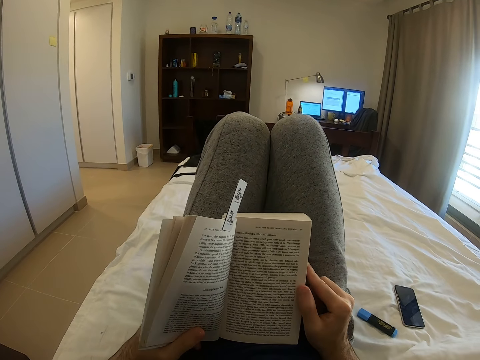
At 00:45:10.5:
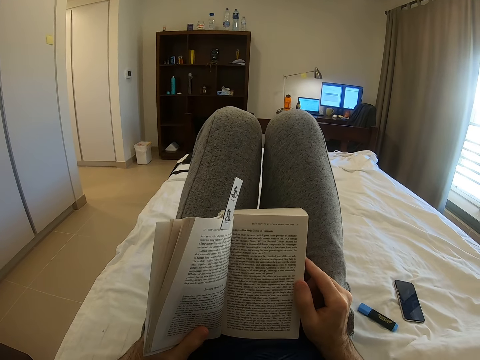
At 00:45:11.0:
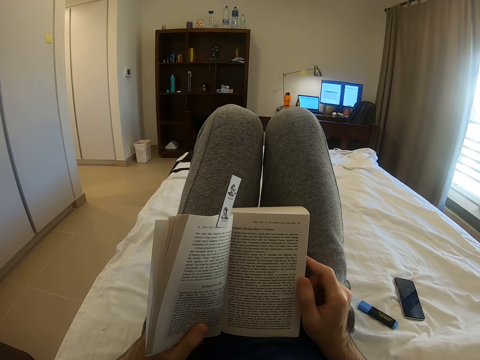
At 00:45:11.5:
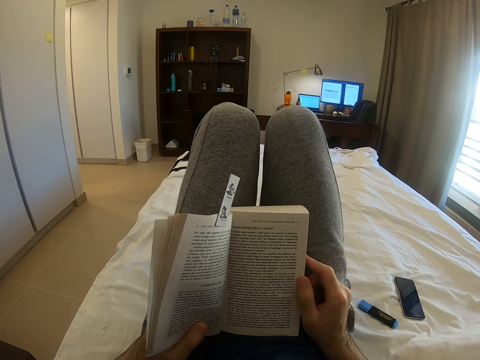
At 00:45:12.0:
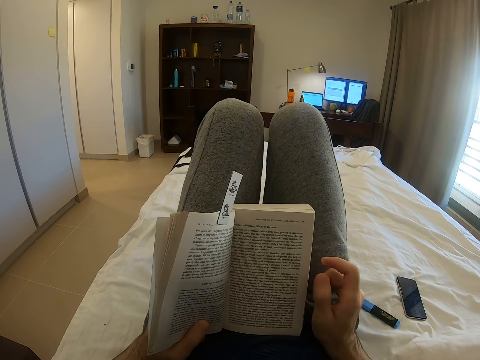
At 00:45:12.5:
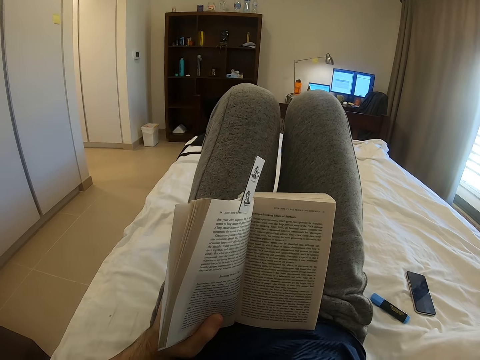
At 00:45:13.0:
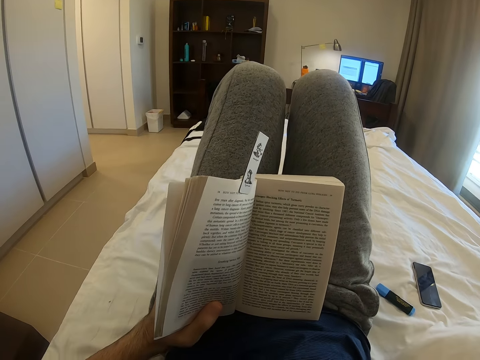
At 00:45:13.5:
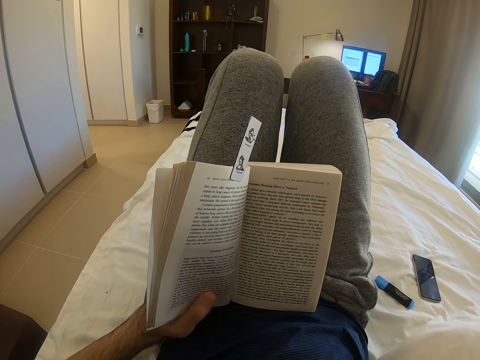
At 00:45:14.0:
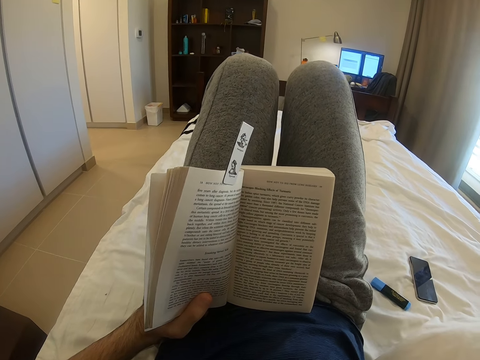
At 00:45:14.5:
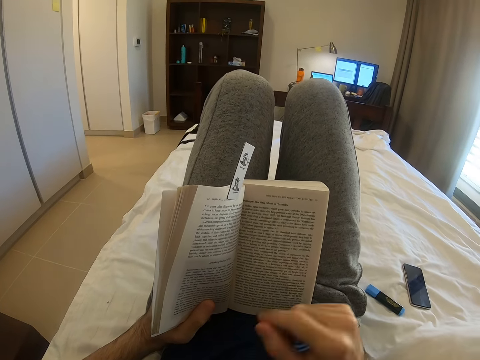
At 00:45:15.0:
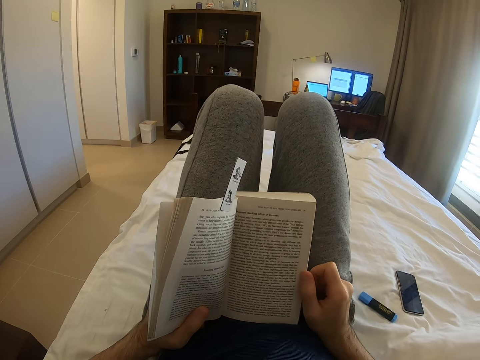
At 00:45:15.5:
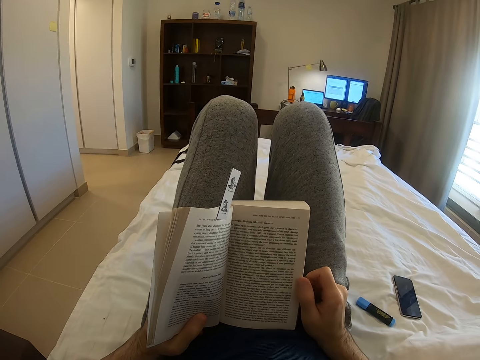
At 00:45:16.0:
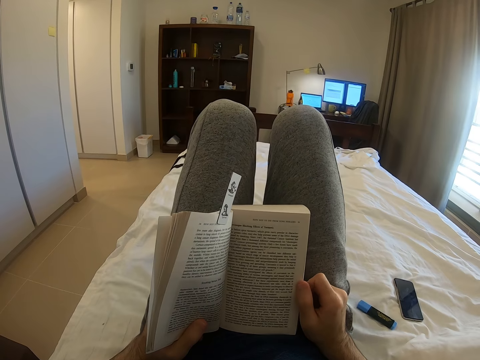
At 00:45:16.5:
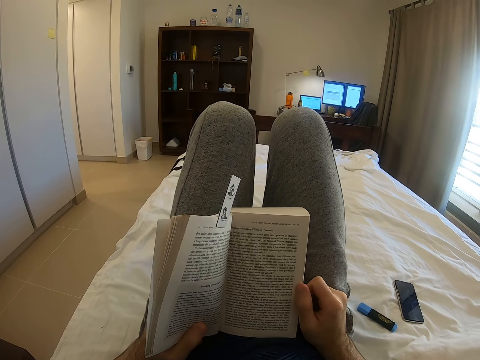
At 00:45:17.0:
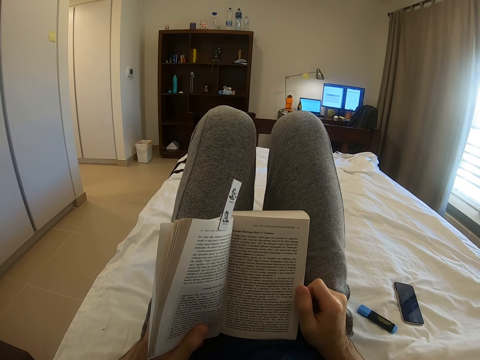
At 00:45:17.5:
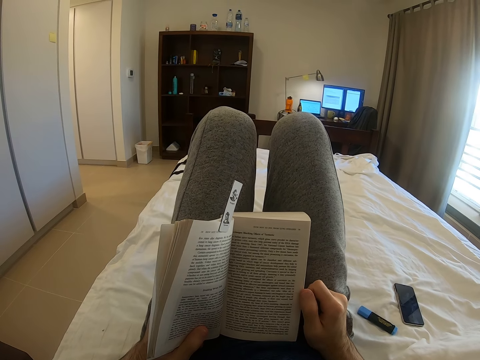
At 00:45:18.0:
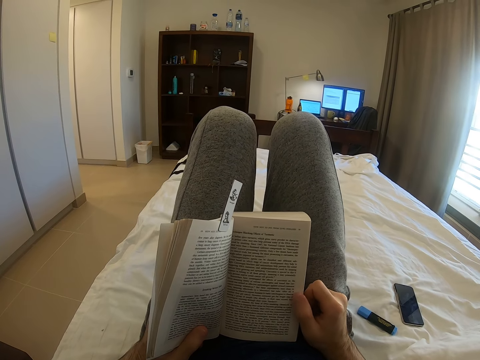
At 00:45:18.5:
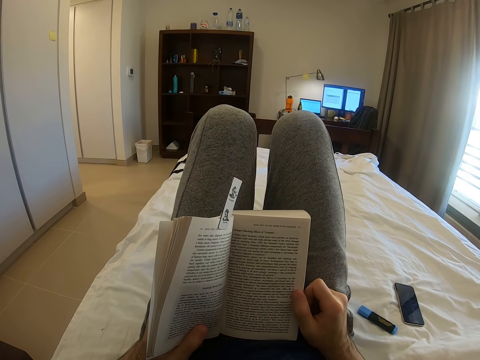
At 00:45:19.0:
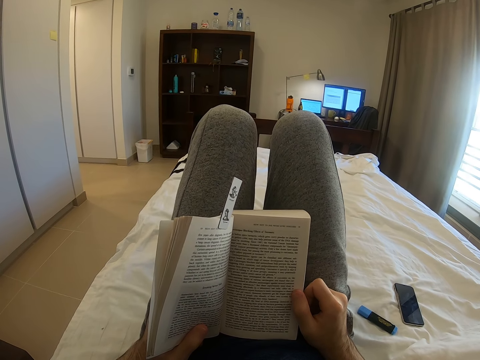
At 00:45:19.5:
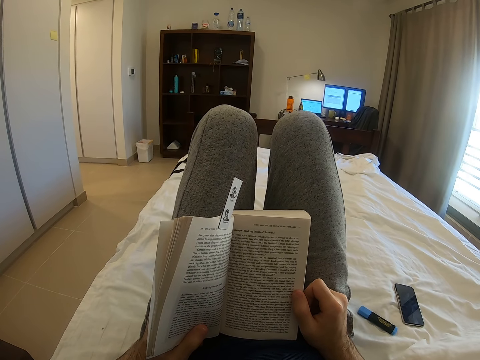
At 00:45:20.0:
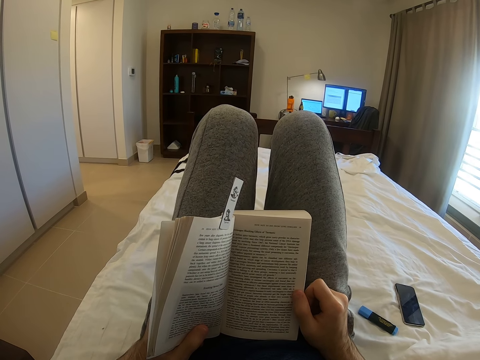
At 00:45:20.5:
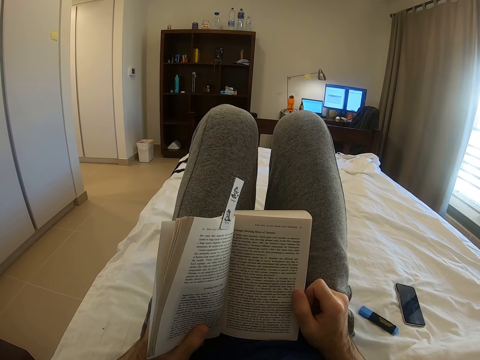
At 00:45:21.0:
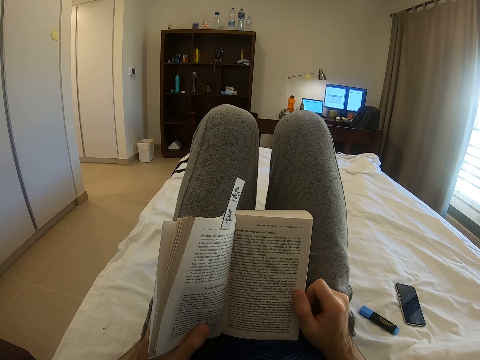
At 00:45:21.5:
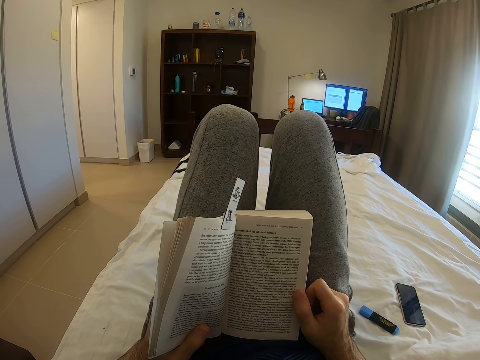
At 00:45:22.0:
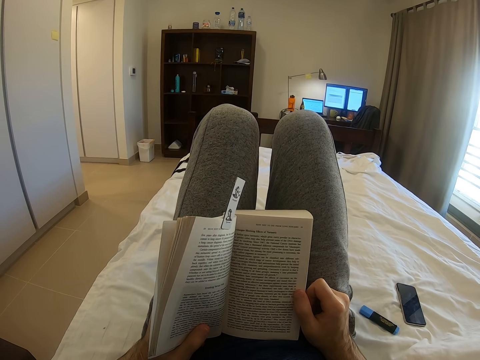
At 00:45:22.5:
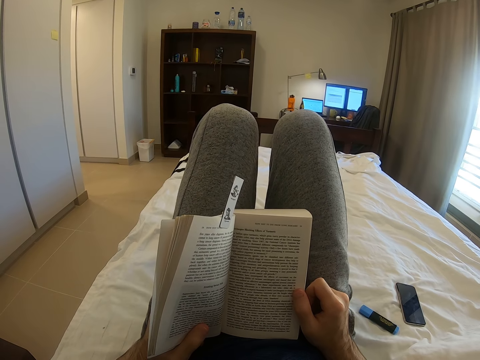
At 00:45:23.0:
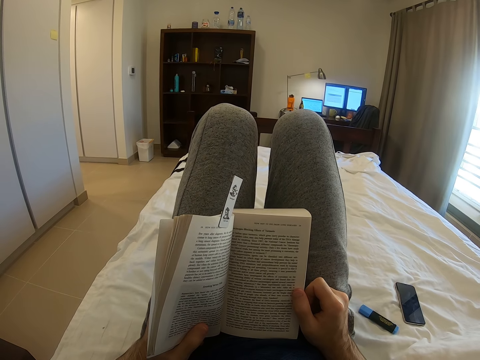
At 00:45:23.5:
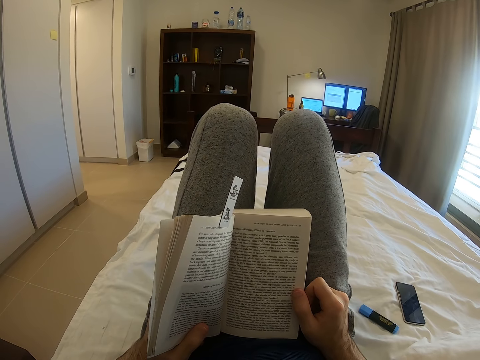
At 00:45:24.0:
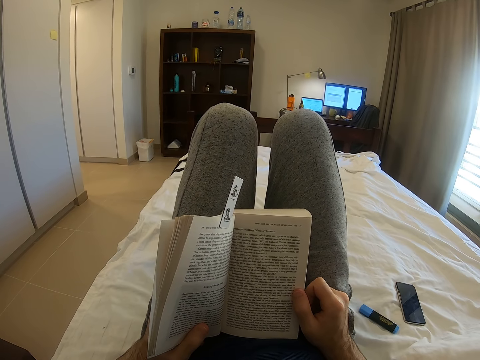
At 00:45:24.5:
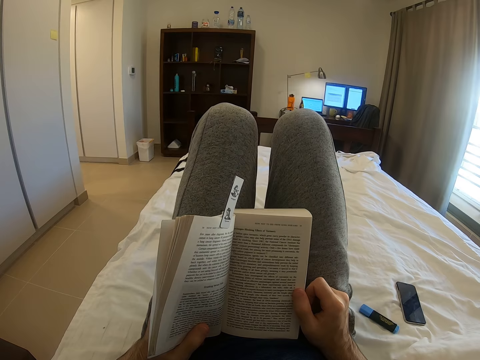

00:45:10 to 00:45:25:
The camera wearer moves a book with both hands. He moves both hands. He raises his right hand. He lowers down his right hand.

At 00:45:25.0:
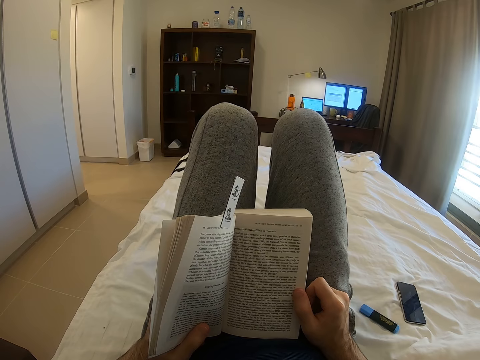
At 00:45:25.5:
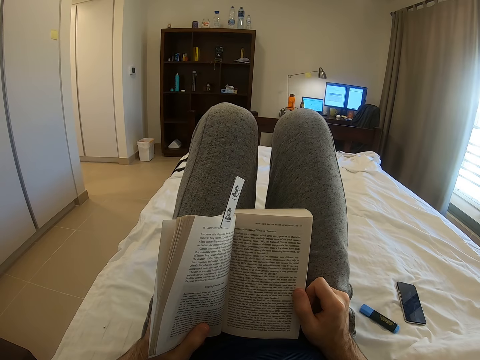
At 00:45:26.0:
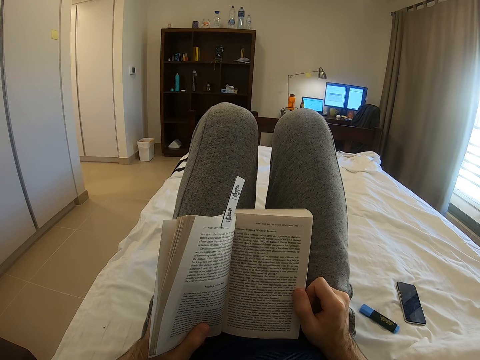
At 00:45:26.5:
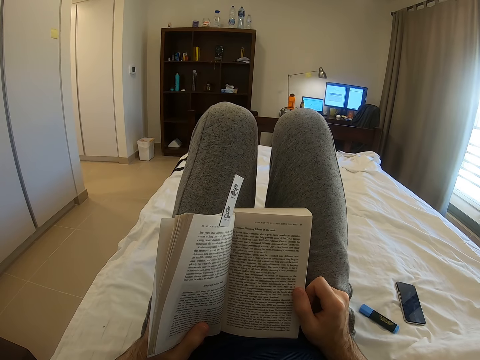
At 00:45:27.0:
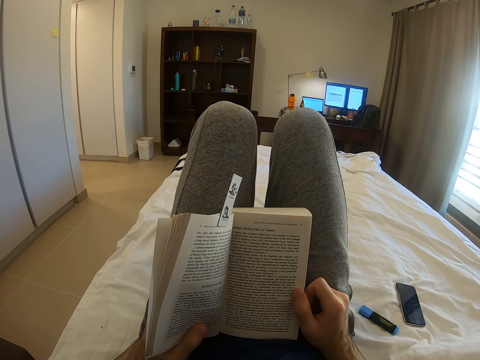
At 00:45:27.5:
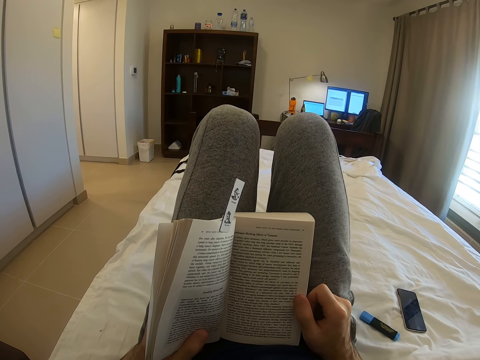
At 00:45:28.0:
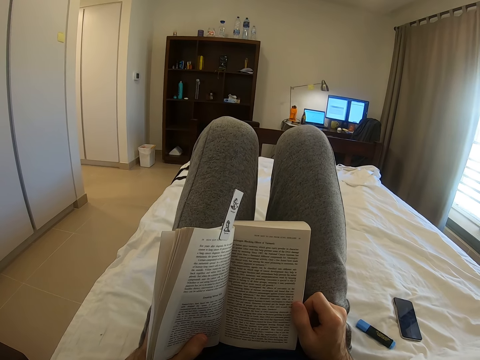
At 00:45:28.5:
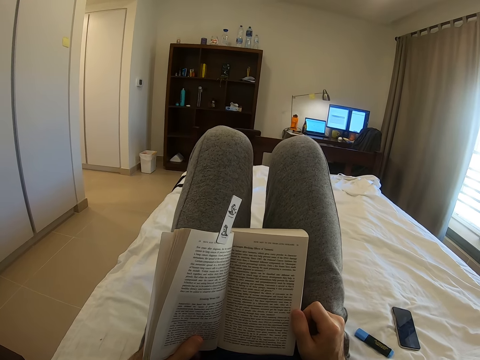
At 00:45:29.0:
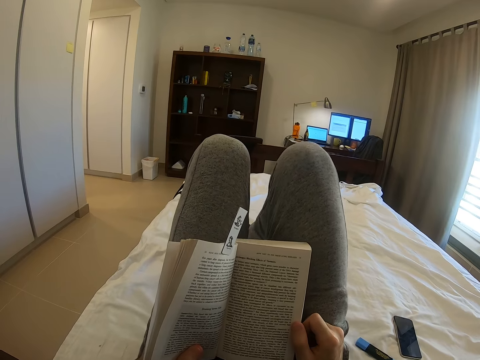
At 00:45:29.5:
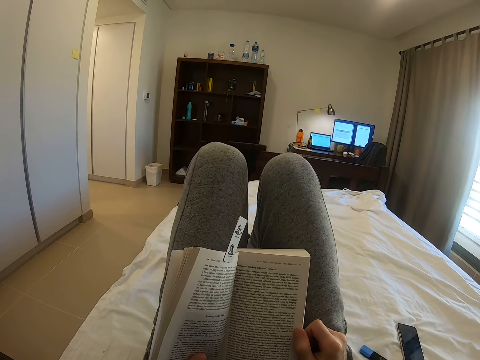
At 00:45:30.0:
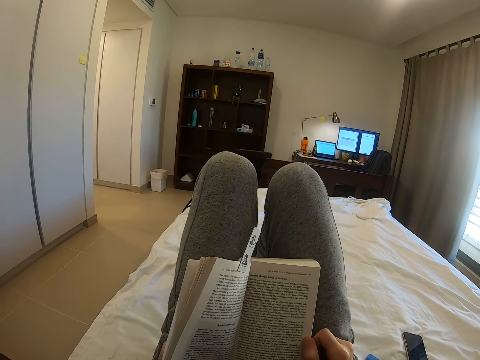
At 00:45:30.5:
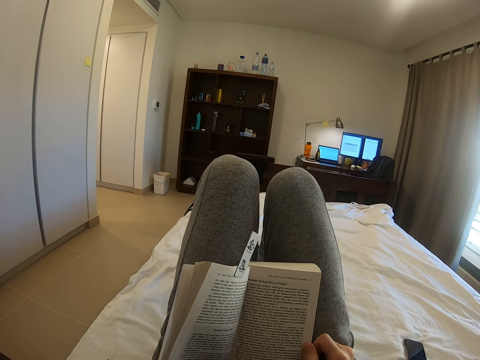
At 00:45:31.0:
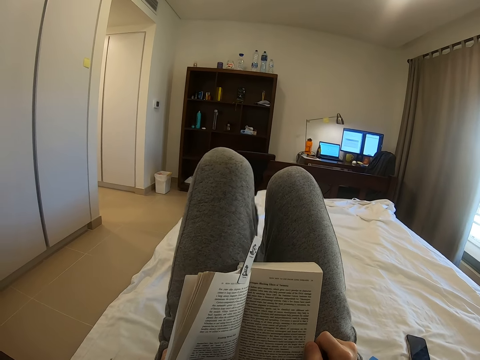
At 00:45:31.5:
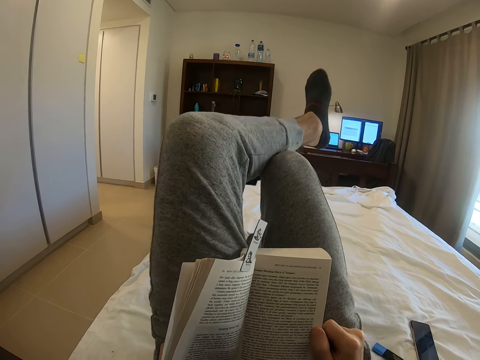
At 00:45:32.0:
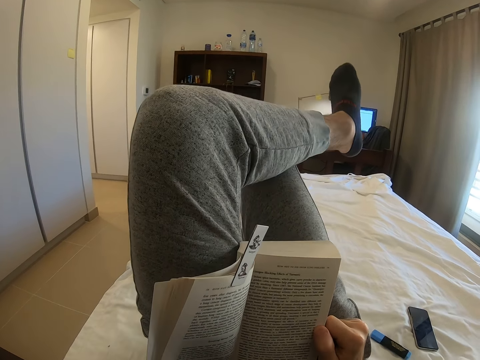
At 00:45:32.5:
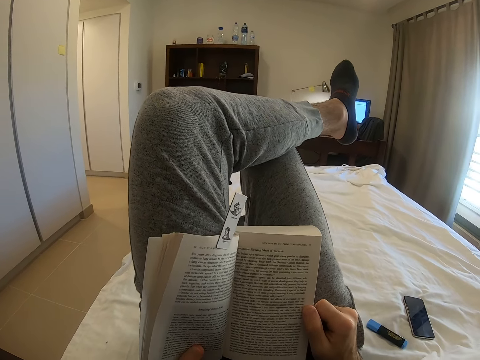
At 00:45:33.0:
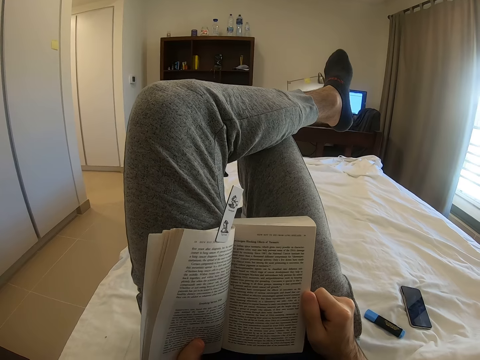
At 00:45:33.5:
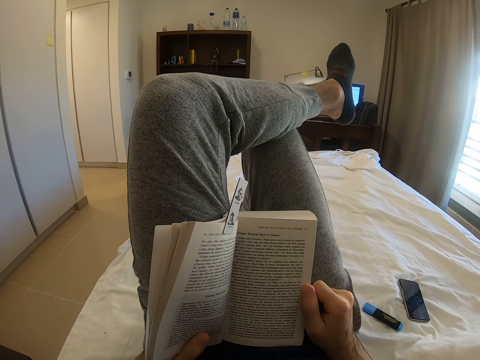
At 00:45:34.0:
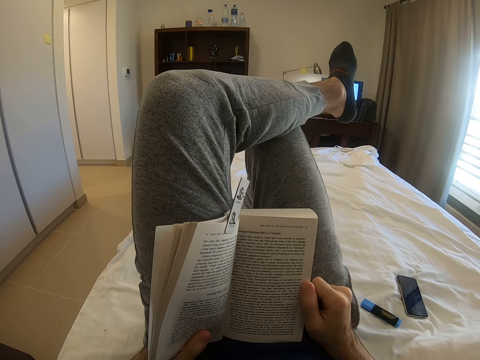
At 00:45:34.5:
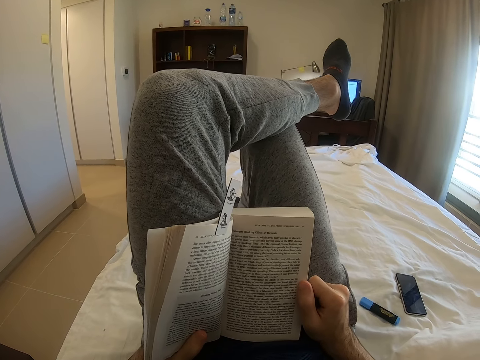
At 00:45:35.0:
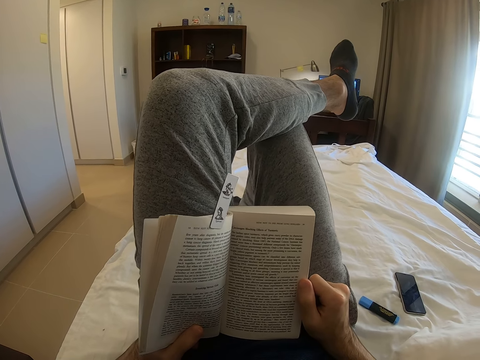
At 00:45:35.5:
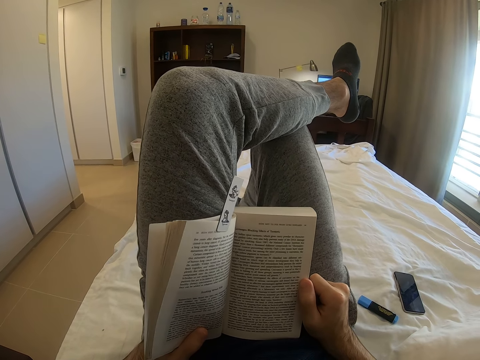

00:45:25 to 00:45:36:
The camera wearer places his left leg over the right leg. He reads the book on the bed.
